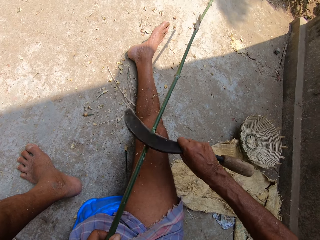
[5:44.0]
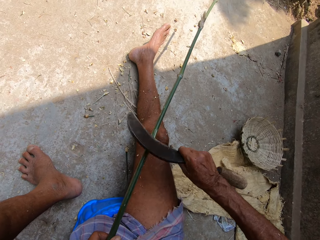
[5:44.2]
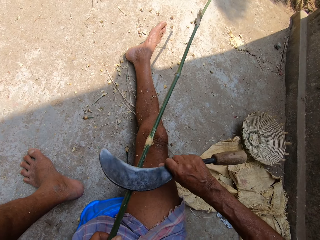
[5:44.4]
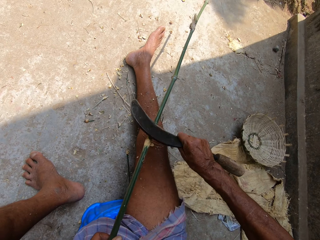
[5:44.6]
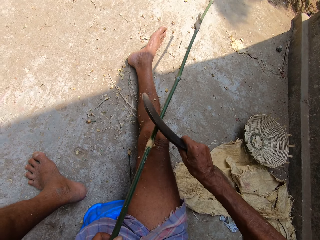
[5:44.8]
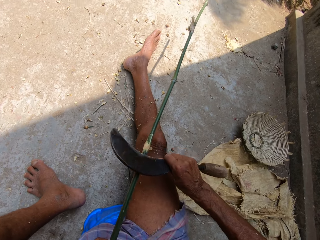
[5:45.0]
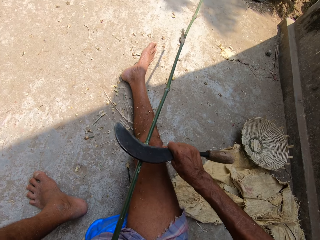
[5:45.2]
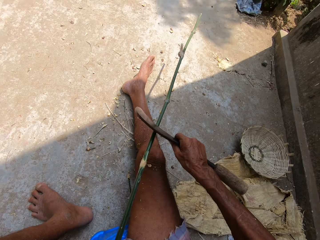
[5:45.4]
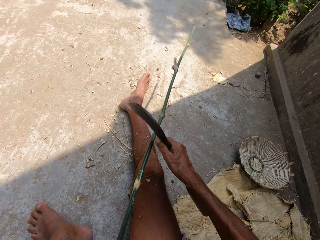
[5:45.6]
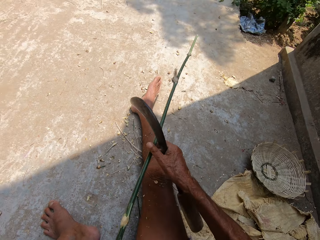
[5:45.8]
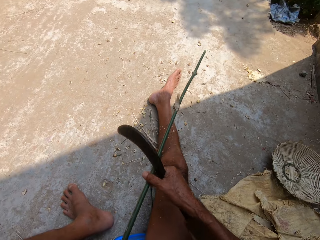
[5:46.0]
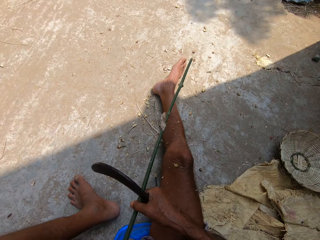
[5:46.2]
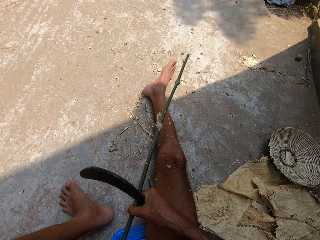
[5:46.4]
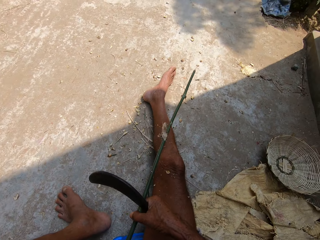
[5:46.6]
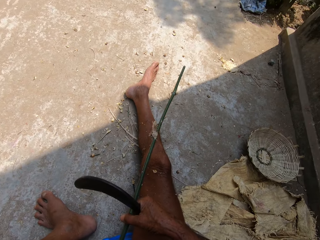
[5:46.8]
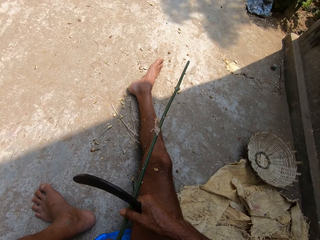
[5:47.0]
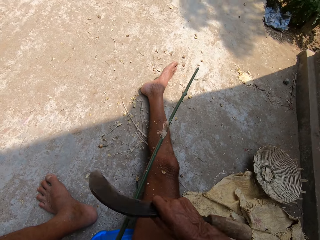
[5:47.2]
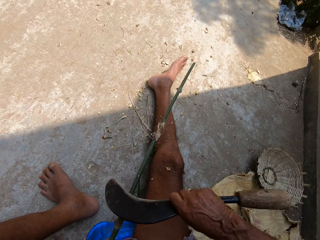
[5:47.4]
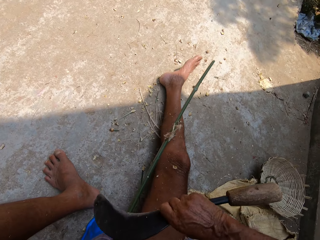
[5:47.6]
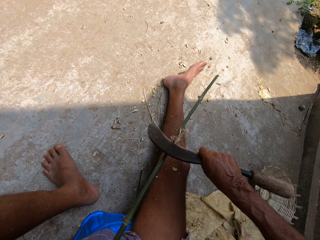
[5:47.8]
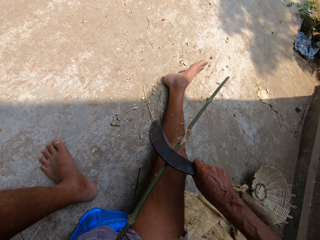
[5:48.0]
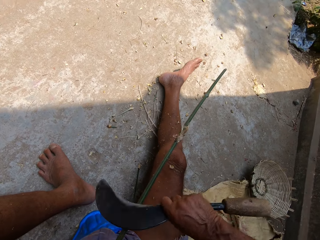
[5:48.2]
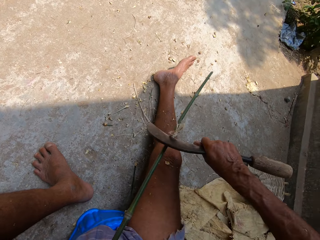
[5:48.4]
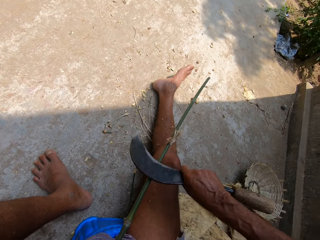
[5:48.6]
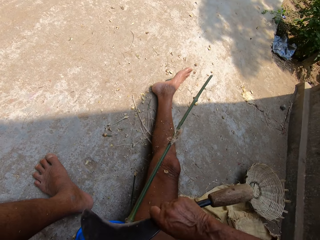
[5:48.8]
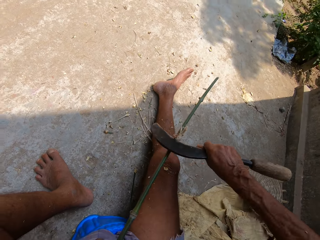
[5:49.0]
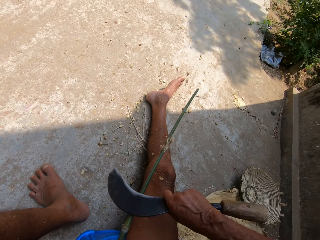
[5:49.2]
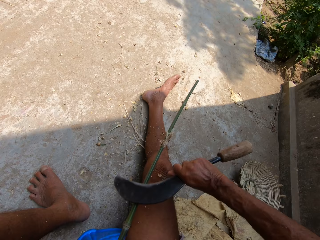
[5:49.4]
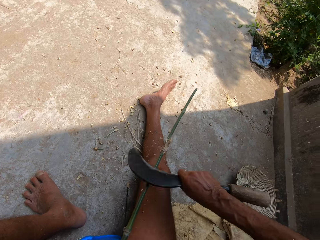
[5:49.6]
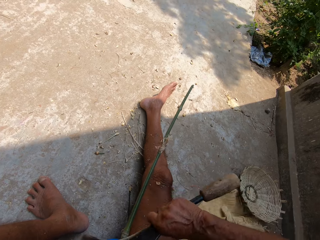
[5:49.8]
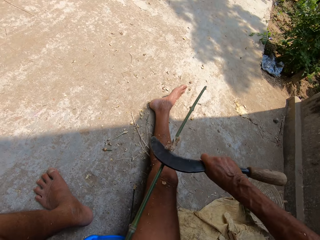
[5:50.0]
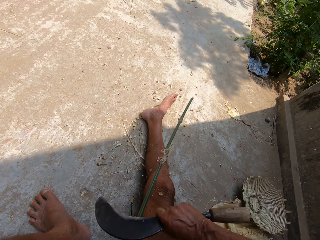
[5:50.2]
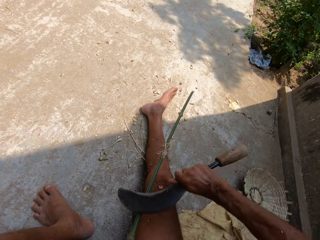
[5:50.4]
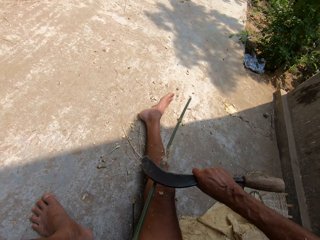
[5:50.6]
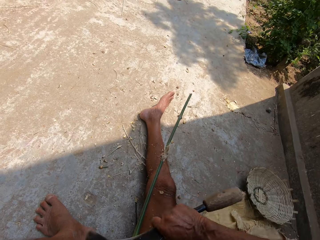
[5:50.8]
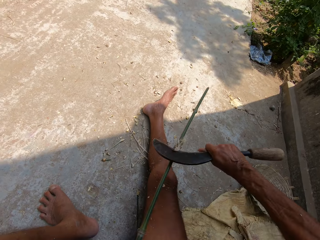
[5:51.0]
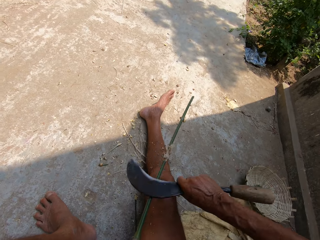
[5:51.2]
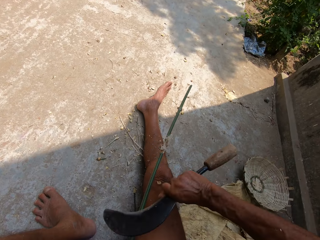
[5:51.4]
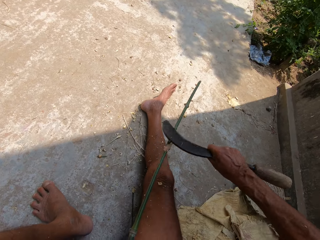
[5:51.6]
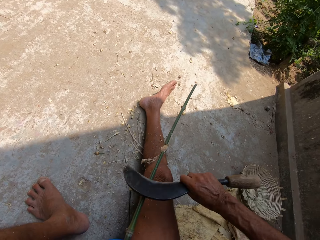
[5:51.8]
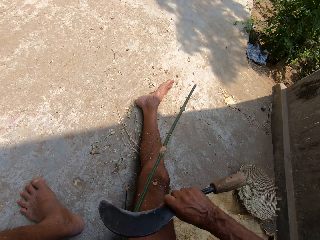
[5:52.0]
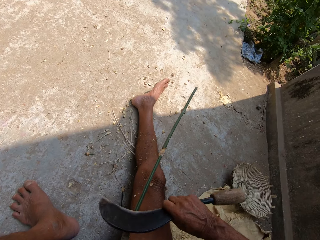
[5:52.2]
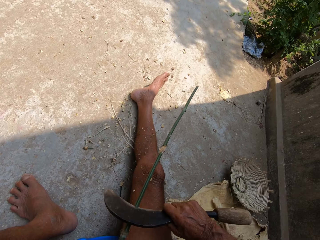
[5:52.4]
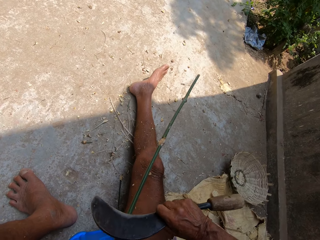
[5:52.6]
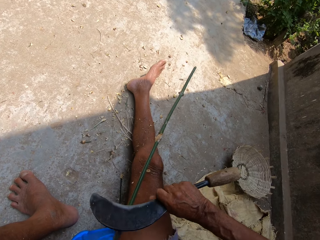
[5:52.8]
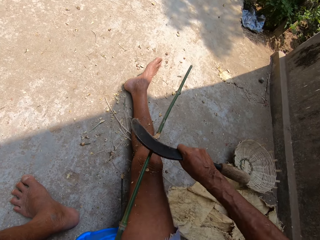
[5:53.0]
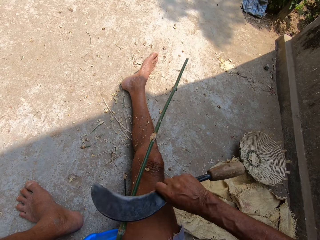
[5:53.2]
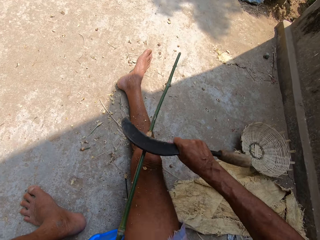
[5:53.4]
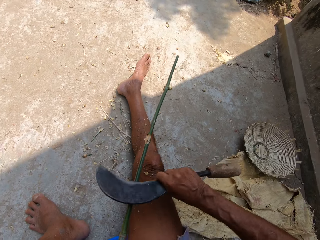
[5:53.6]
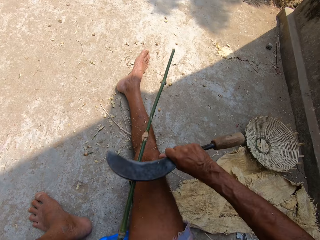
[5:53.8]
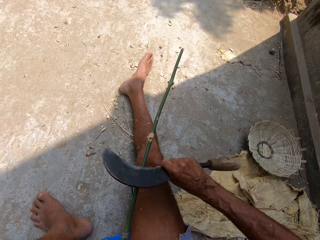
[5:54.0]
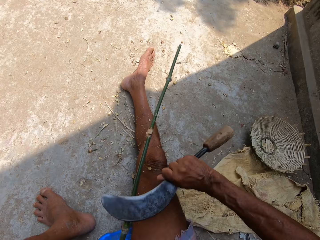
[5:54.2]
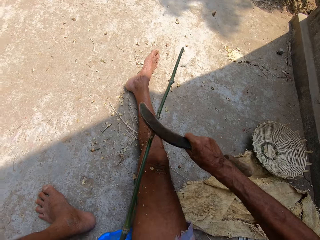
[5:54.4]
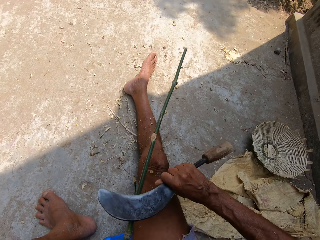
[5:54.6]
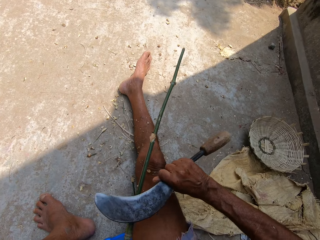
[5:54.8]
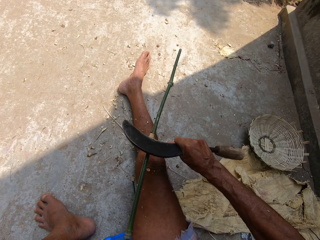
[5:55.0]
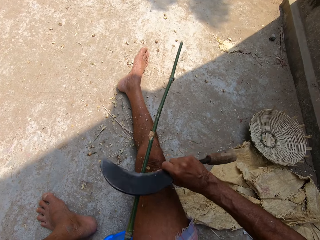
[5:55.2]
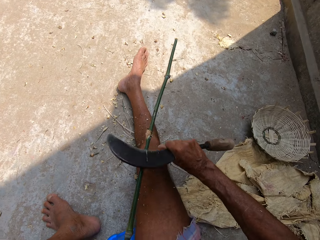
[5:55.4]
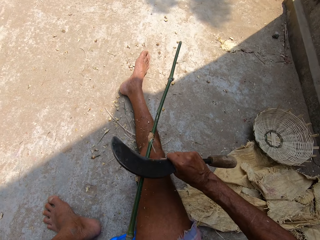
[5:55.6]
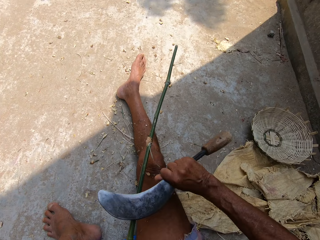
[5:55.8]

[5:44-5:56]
The camera wearer adjusts the bamboo stick closer to his left hand. He pulls the wood. He shaves the back of the bamboo stick with a sickle blade in his right hand.

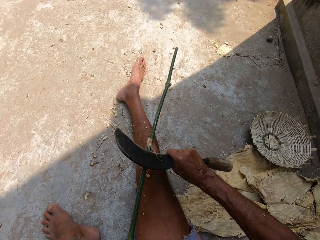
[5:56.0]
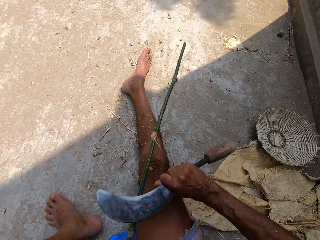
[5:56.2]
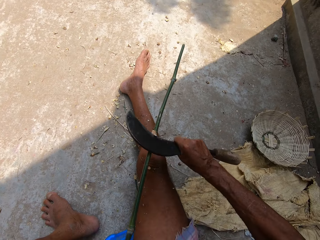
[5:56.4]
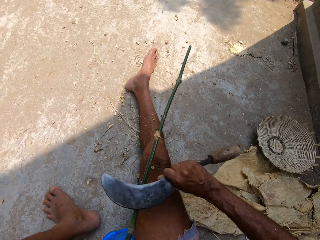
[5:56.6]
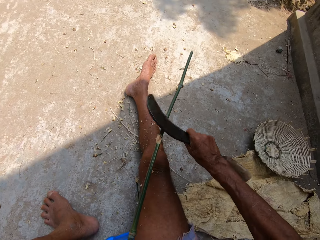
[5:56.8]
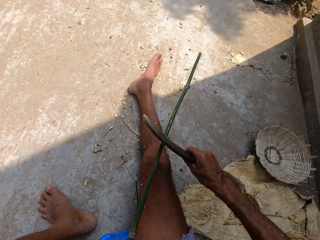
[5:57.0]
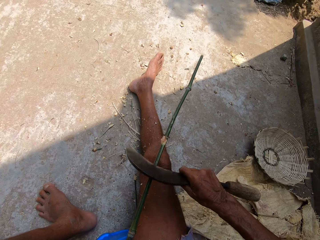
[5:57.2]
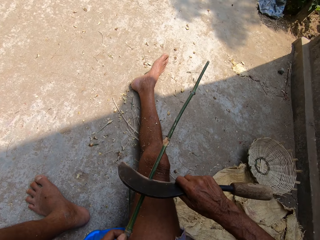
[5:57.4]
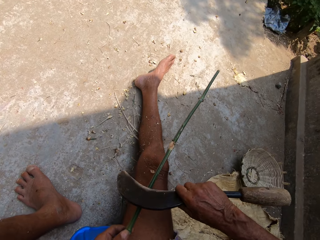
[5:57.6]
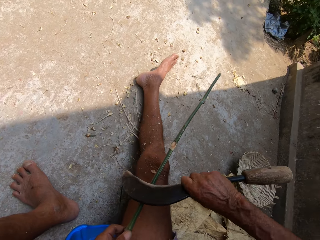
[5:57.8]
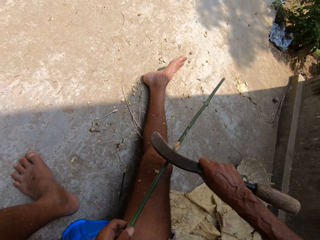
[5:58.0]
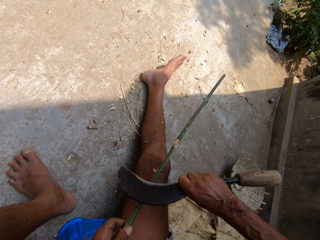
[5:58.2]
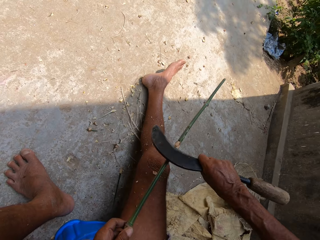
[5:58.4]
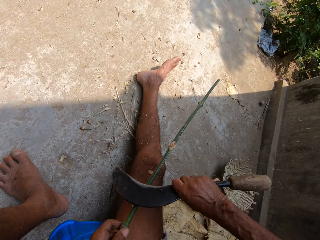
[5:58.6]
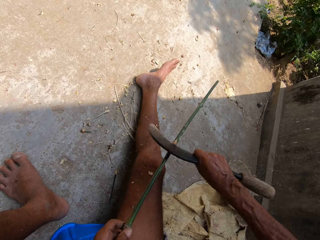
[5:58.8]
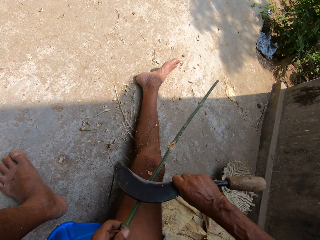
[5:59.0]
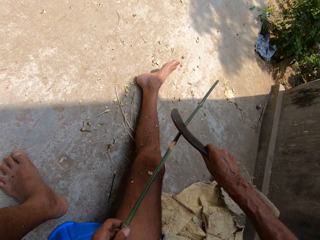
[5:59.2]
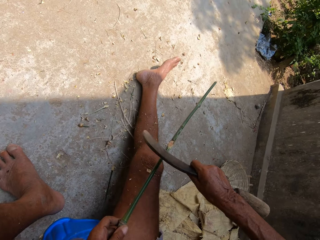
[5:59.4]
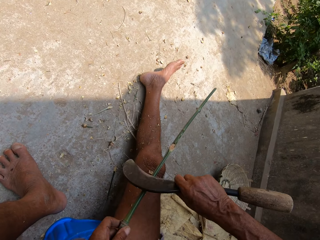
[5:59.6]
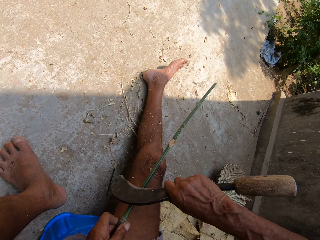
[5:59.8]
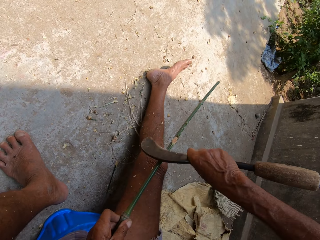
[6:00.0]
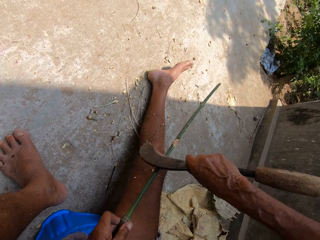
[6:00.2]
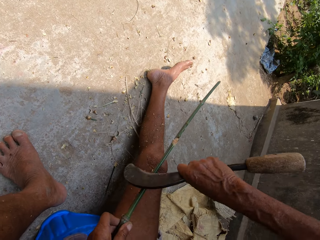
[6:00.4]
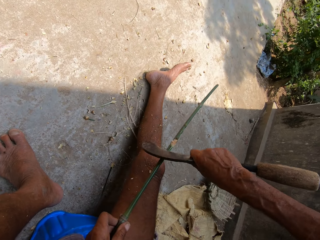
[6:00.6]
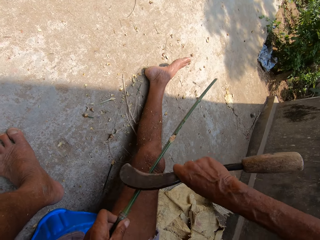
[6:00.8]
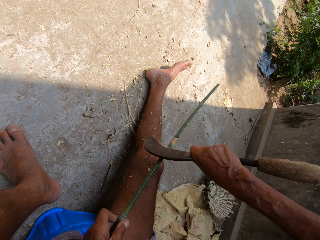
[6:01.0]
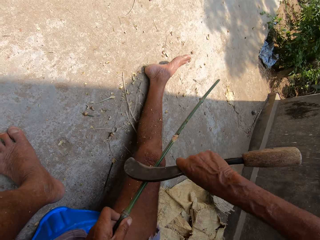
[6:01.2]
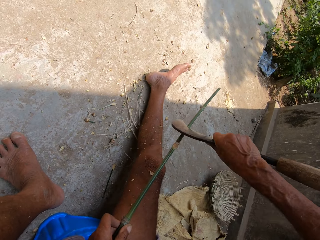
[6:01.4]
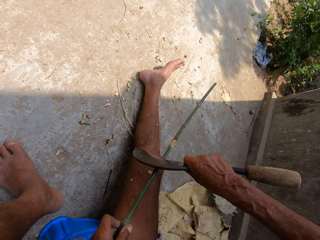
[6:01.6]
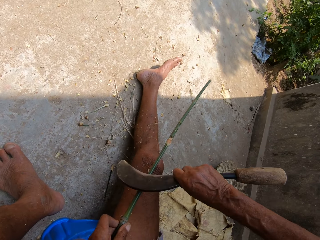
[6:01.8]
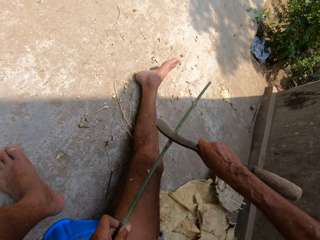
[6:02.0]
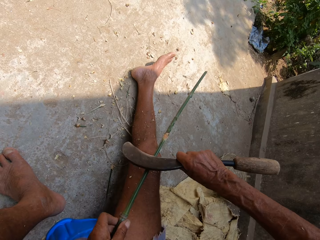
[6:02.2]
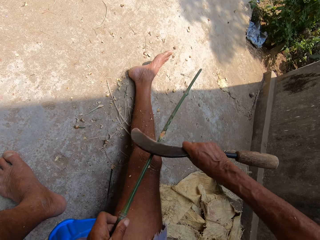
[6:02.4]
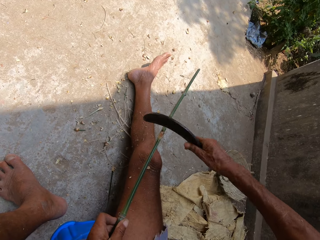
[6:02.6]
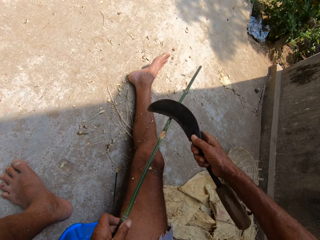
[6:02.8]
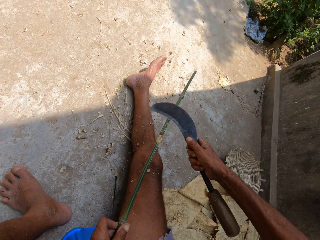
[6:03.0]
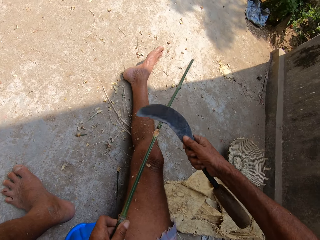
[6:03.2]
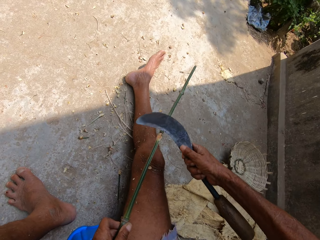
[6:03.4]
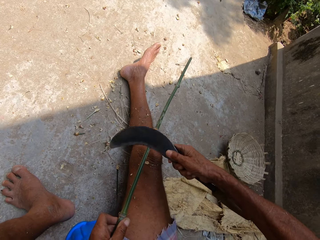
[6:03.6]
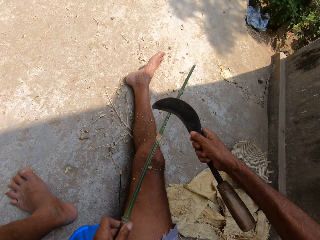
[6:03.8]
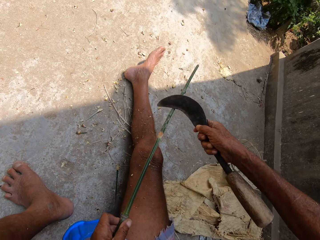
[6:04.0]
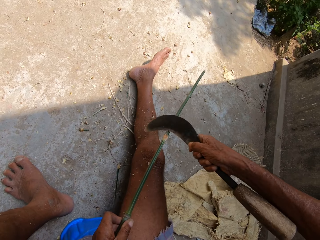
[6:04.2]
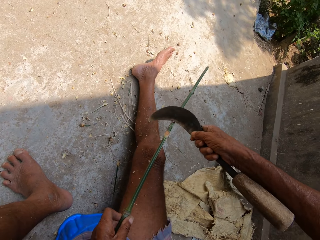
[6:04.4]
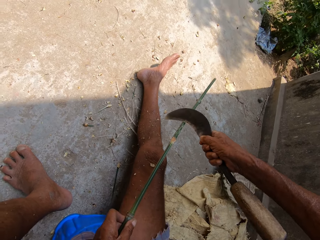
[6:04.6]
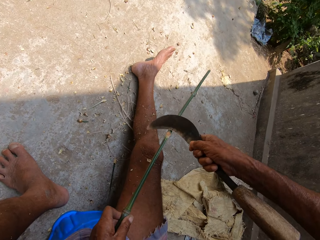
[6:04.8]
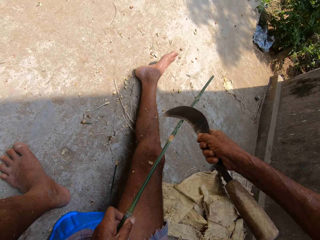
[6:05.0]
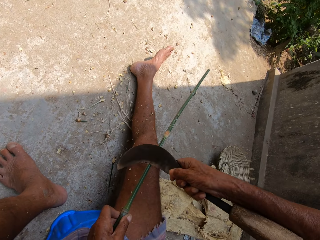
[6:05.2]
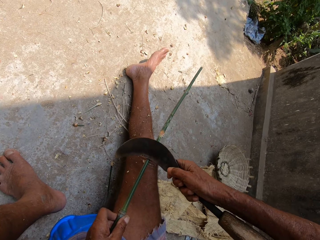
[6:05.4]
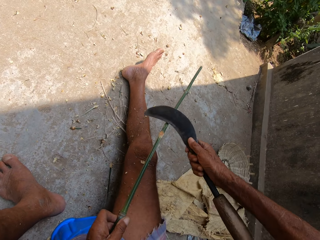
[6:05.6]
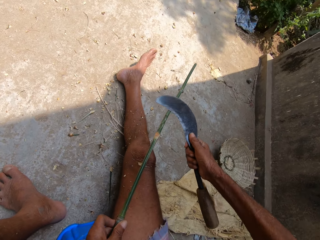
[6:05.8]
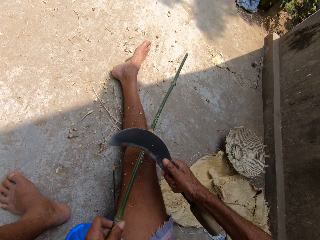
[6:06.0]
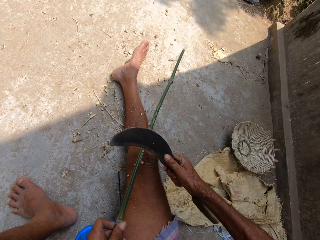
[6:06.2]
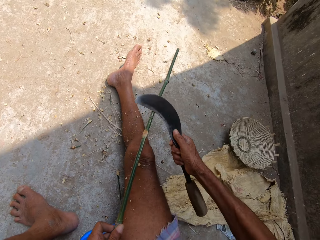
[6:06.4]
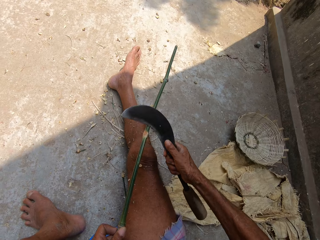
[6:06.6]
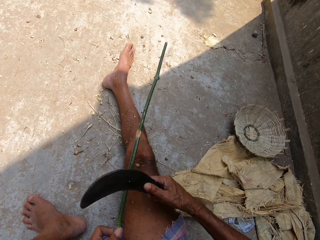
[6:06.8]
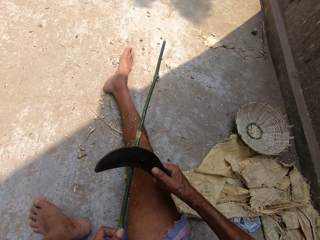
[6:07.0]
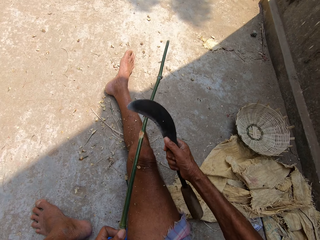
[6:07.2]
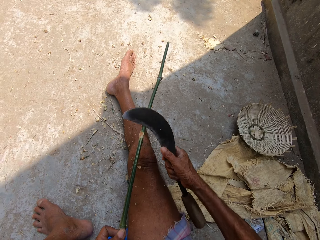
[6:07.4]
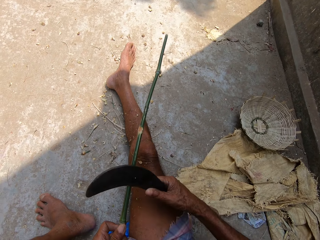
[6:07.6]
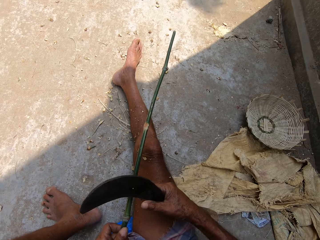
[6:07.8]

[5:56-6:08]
The camera wearer turns a sickle and carves the wood with the sickle.
